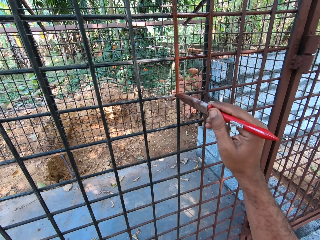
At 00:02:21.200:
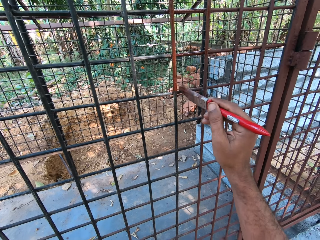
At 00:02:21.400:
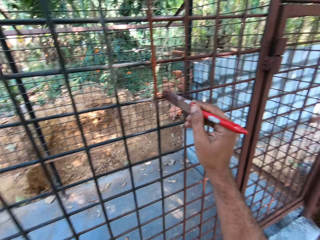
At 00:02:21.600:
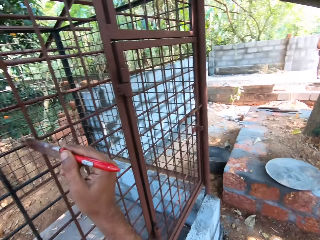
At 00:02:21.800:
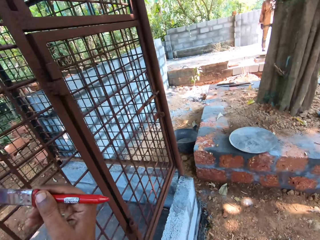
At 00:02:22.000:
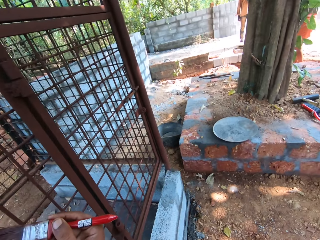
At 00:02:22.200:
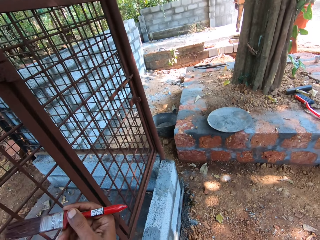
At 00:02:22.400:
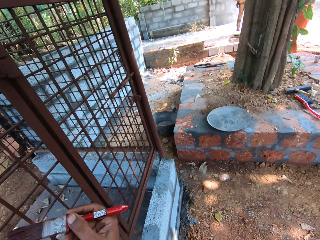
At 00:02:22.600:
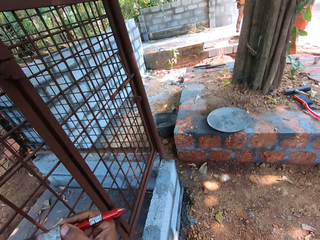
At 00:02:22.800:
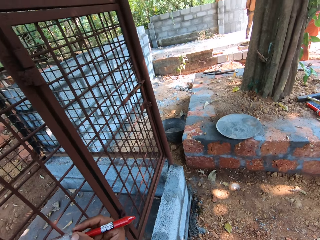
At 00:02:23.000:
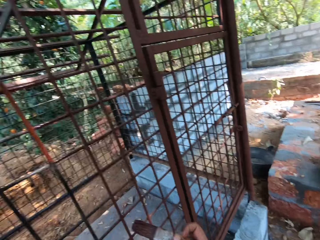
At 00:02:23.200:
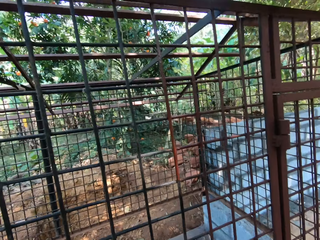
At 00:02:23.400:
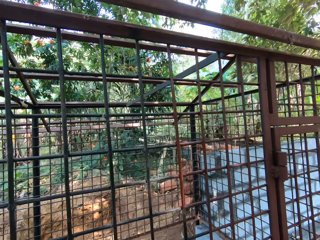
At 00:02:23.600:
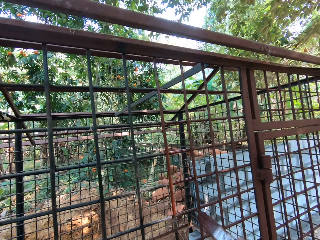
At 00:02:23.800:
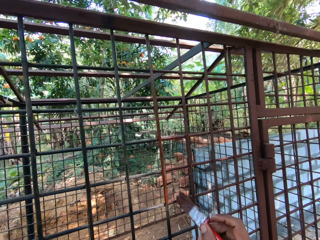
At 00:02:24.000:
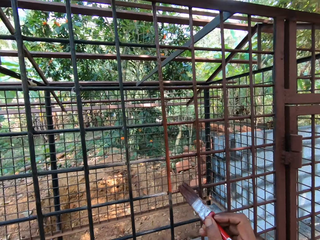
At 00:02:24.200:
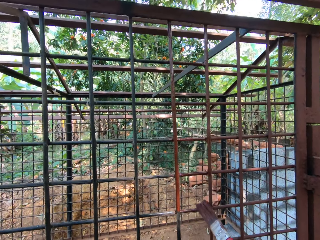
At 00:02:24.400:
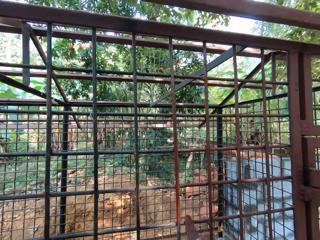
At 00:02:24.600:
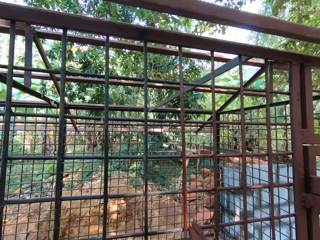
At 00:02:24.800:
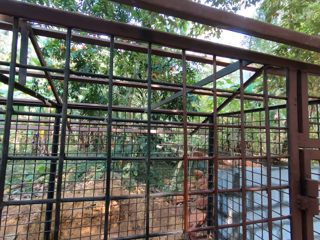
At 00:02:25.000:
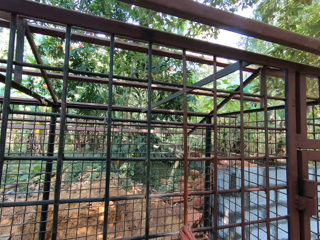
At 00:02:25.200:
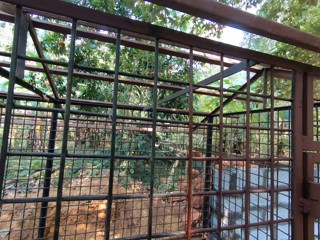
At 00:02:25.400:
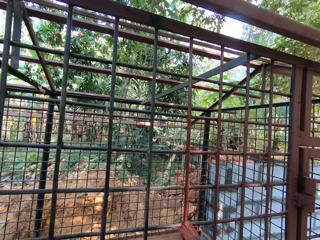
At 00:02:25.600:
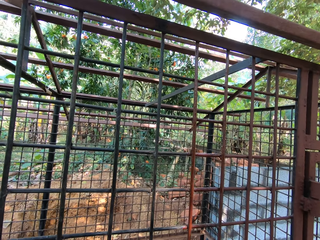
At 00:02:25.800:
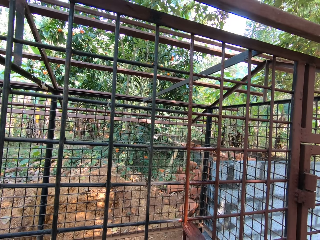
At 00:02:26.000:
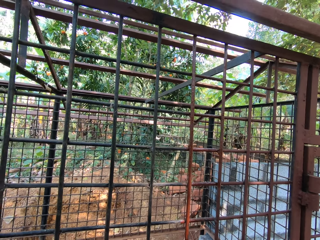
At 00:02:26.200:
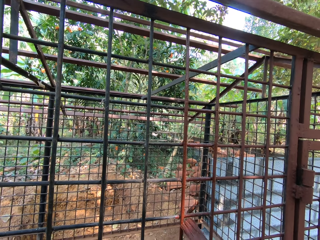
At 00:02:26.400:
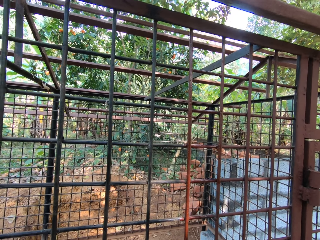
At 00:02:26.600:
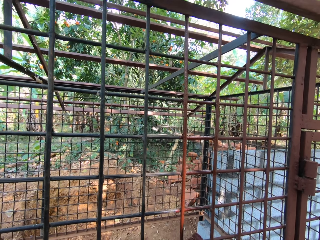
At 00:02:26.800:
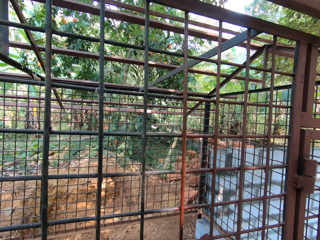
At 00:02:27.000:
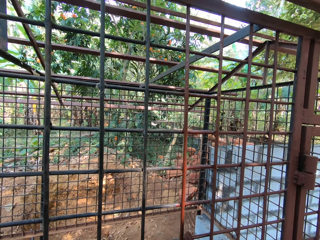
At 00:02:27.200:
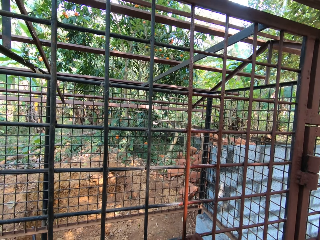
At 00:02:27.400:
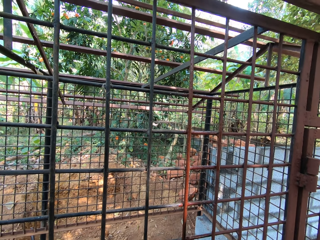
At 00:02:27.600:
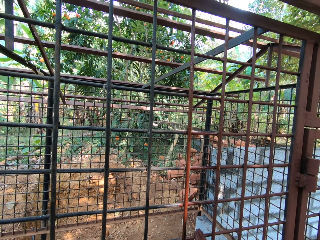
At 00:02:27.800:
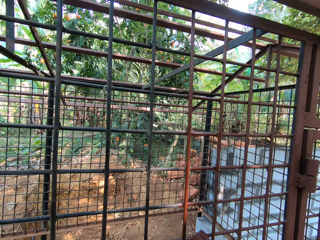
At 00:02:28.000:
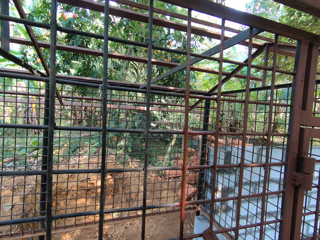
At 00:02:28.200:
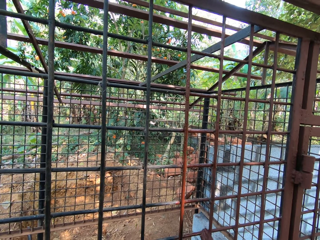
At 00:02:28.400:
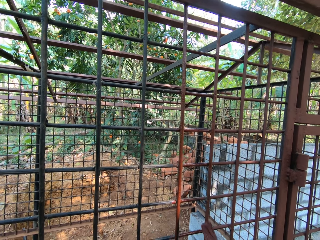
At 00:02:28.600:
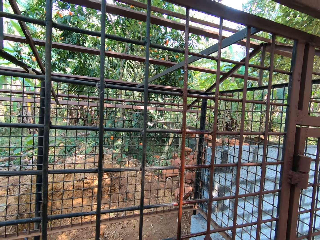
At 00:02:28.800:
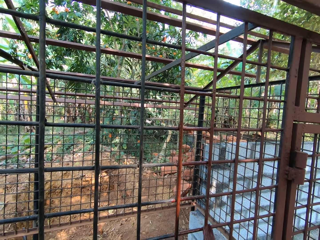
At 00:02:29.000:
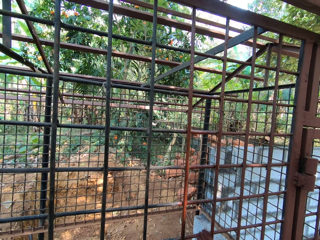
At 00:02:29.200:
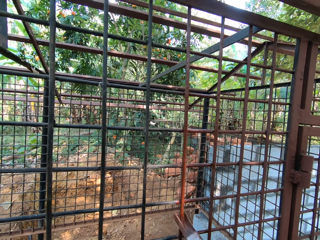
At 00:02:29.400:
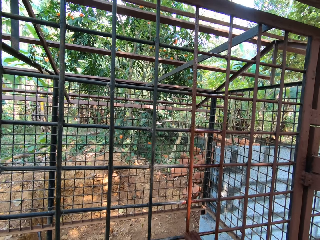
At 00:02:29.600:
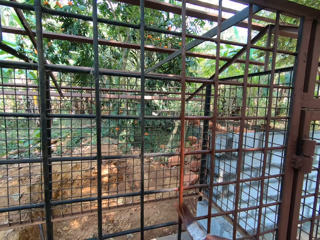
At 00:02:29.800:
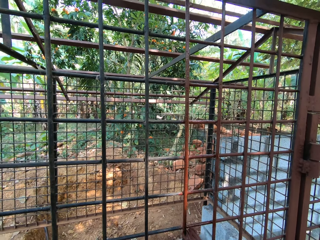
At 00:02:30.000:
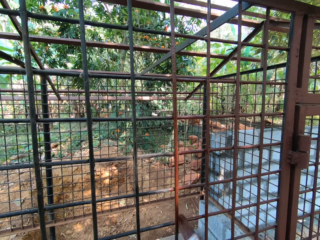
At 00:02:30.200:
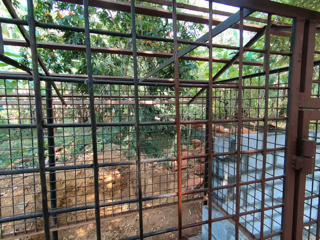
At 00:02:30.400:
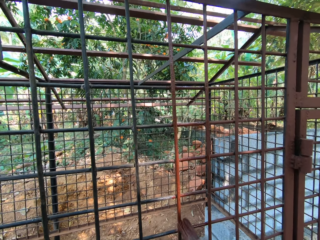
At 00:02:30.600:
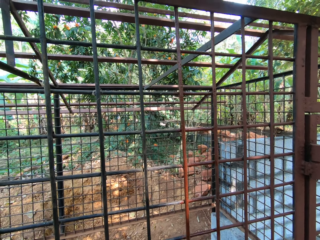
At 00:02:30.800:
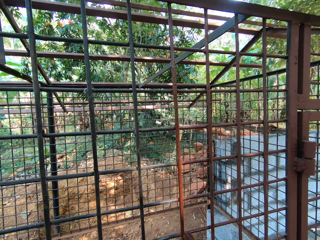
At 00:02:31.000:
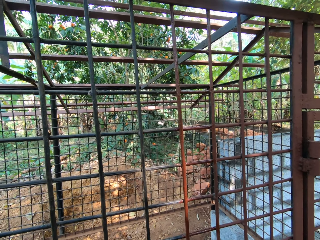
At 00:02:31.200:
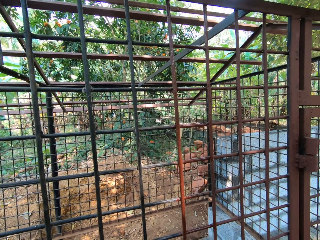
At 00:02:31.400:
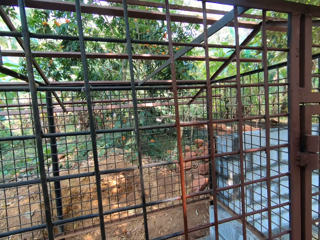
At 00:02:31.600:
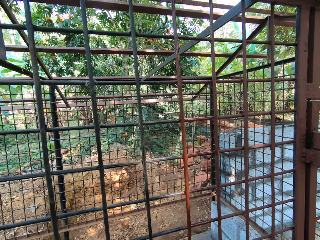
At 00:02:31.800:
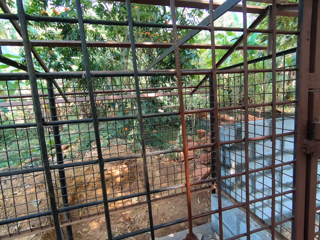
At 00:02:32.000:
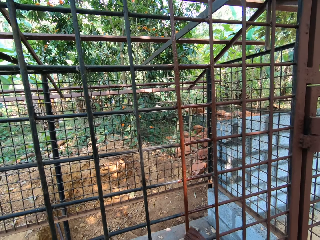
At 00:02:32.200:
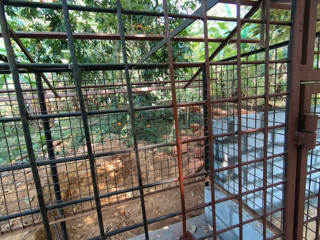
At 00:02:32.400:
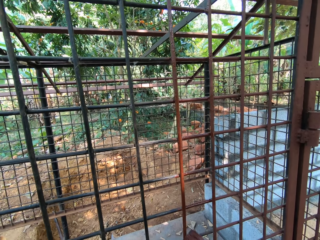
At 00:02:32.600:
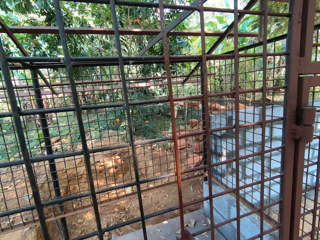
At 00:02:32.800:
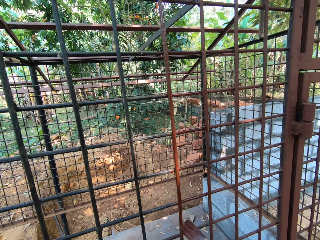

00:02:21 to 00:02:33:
The camera wearer looks around the compound. They paint the wire mesh.

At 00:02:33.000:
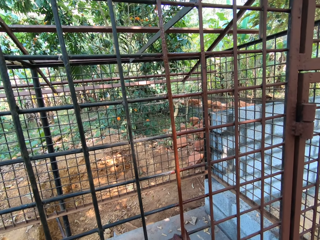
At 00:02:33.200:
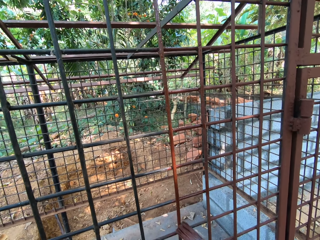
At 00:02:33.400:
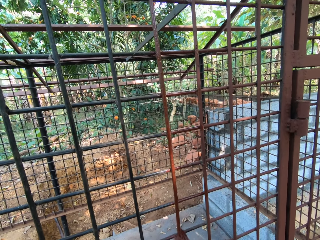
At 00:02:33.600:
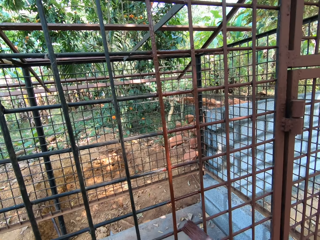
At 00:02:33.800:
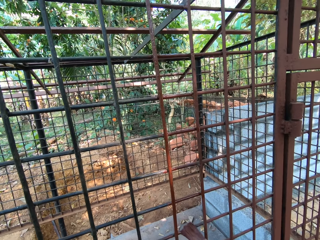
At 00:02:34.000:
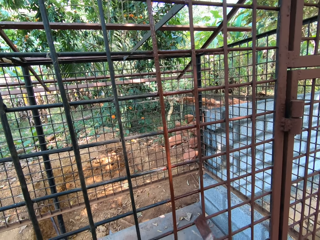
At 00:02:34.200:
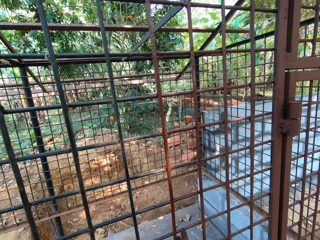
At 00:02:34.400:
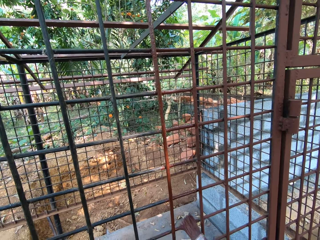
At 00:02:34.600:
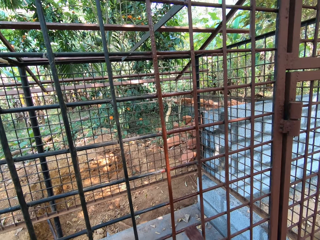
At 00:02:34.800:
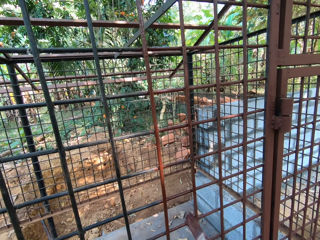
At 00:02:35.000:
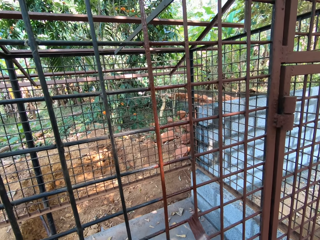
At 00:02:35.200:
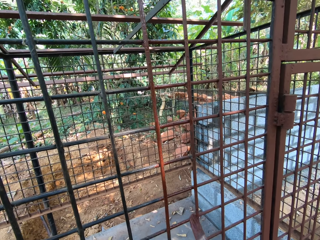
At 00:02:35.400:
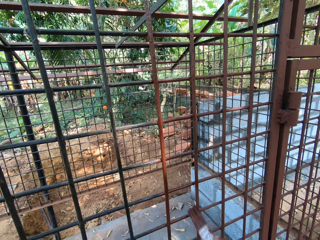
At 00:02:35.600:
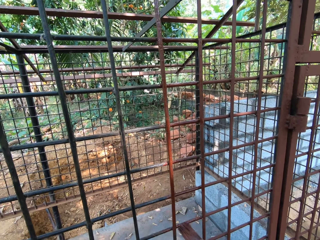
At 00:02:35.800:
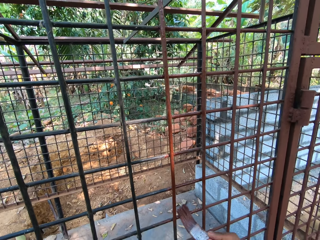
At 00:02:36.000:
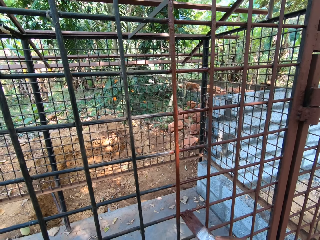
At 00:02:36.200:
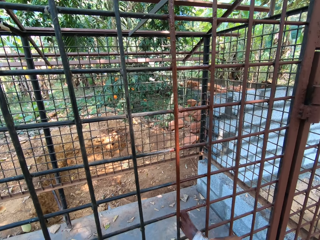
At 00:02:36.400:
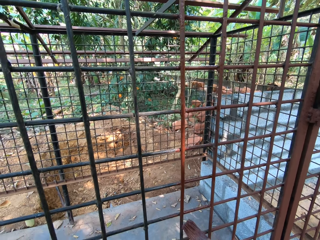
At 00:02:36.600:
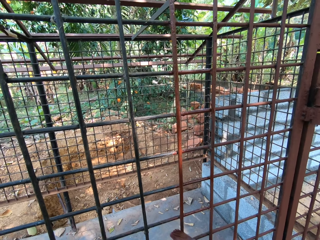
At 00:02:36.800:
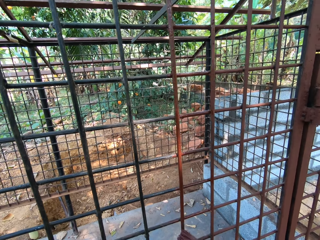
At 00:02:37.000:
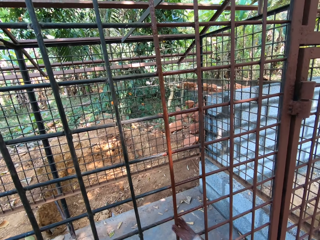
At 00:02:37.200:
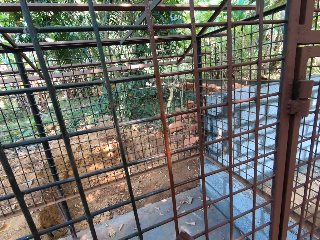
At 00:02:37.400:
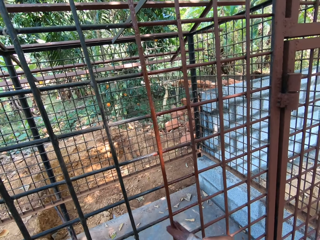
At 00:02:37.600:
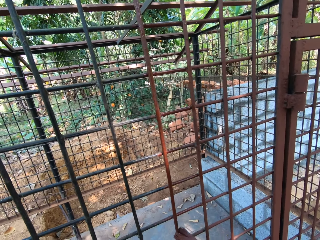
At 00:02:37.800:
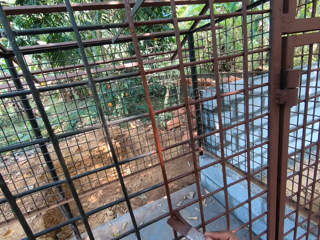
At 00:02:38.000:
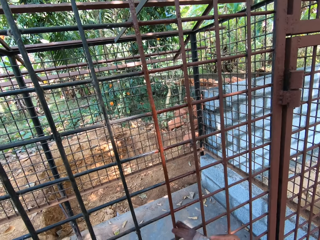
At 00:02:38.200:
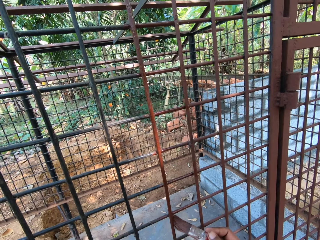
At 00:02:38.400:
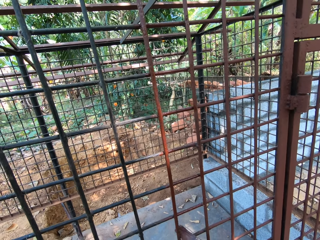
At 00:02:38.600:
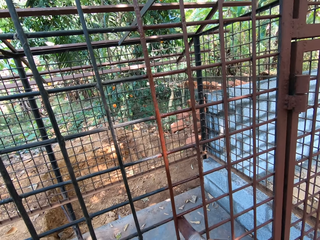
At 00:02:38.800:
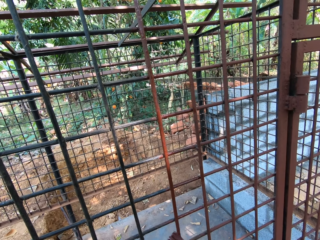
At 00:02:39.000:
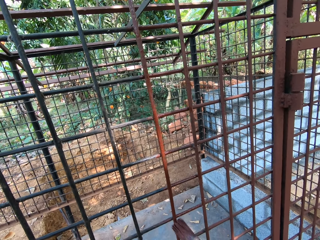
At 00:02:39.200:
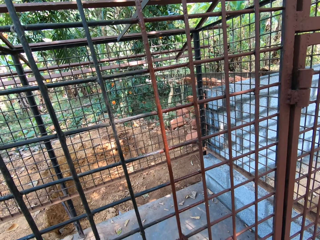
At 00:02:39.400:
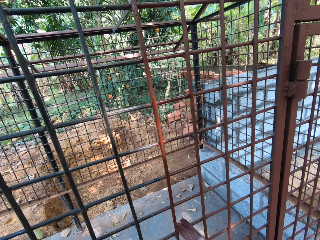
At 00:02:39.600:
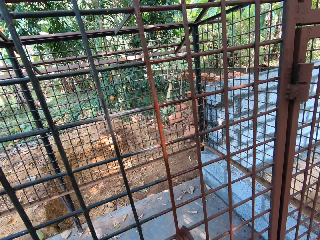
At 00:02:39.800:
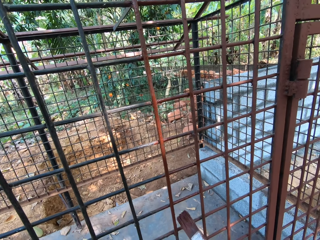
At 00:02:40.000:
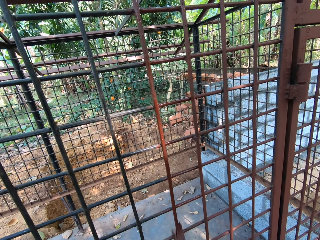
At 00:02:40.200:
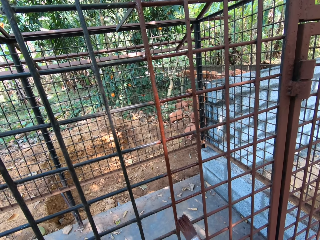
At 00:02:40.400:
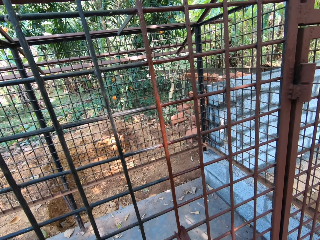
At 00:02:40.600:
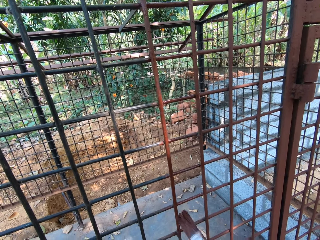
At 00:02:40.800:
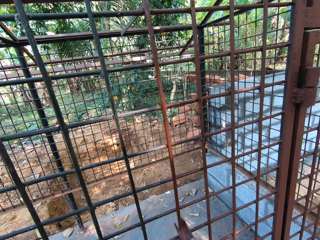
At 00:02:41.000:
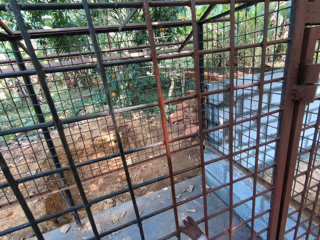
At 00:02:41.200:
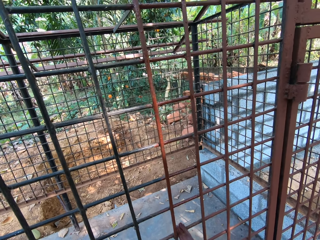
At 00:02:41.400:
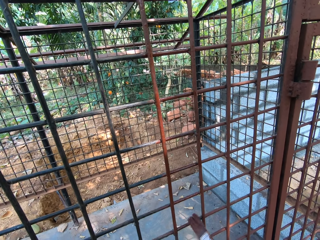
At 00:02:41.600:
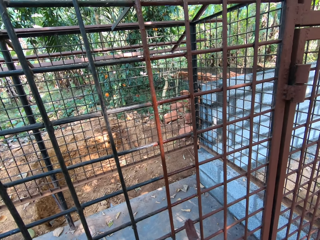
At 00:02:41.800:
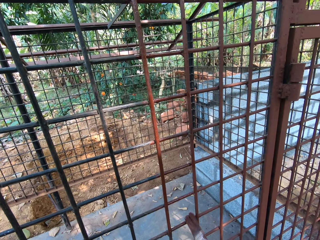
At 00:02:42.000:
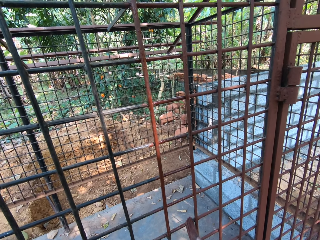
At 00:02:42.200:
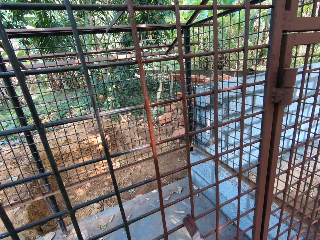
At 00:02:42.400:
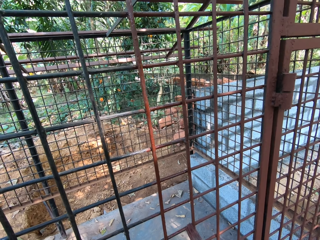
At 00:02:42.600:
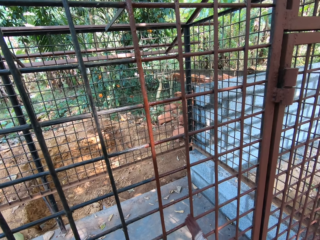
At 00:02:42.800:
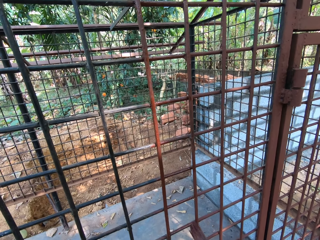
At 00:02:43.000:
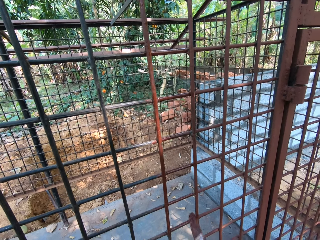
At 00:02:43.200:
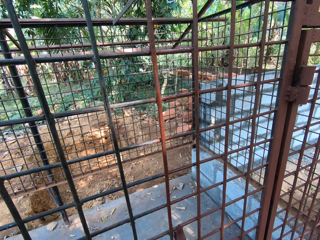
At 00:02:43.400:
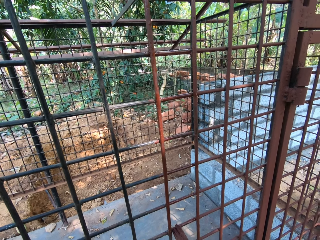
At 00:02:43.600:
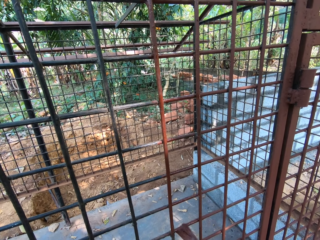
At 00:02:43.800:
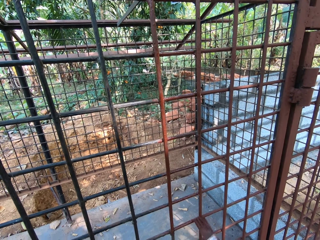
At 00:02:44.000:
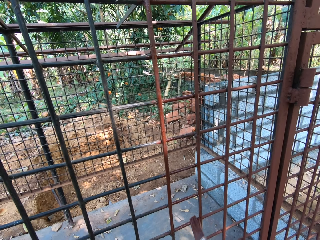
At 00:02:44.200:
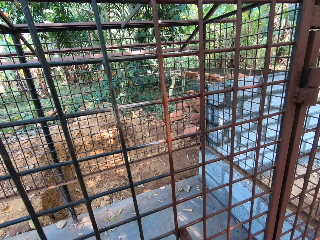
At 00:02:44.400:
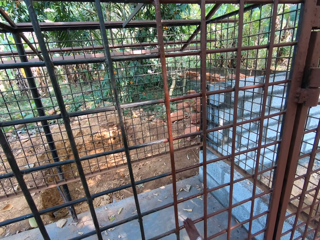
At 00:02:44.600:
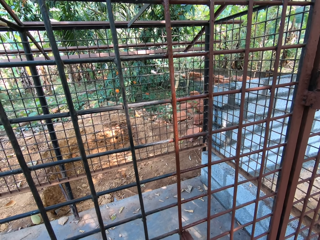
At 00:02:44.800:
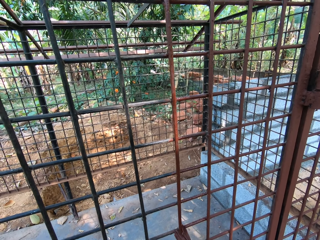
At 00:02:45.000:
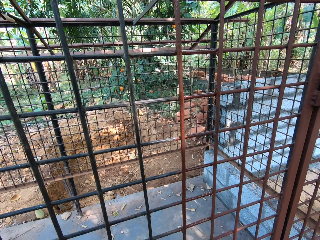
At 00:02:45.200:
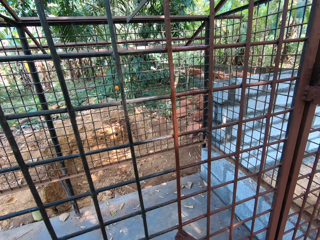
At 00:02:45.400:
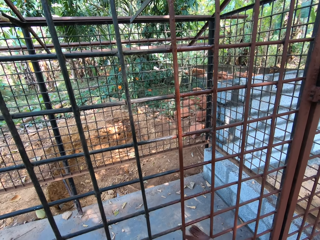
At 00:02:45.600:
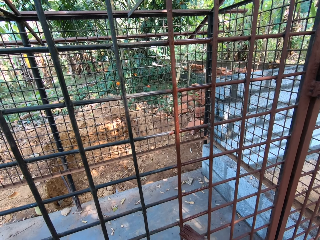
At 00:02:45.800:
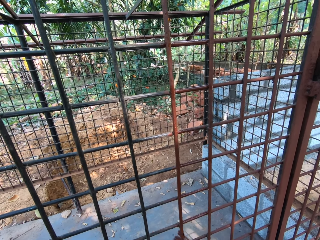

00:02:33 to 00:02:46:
The camera wearer interacts with the man.
